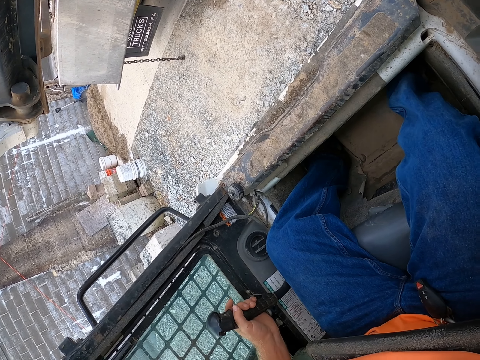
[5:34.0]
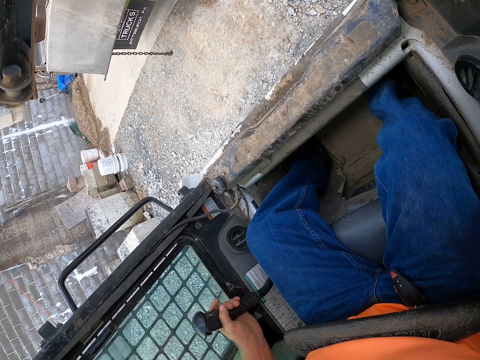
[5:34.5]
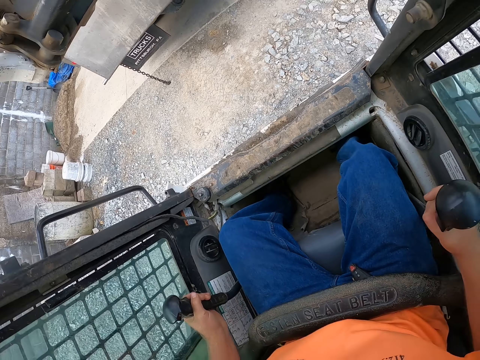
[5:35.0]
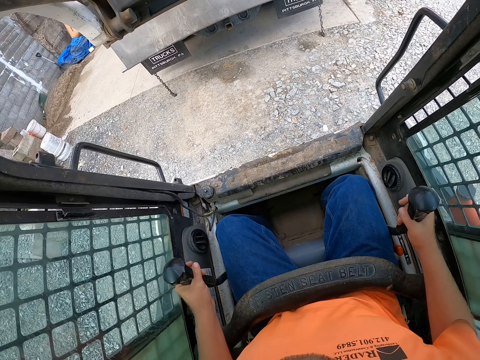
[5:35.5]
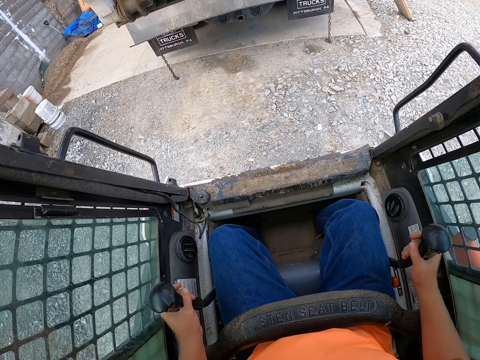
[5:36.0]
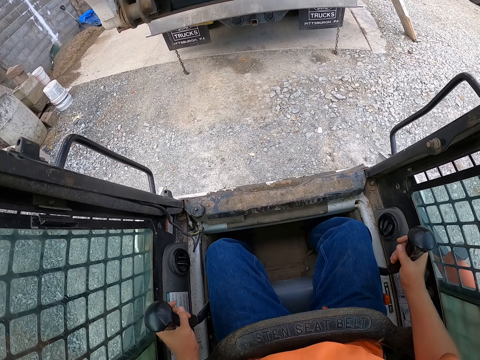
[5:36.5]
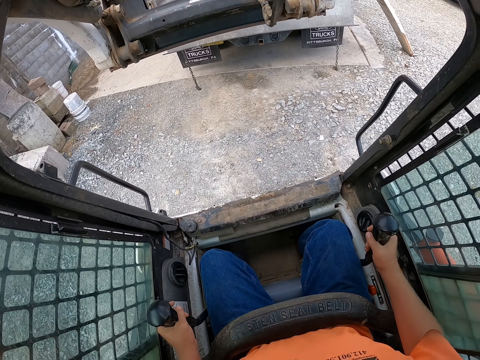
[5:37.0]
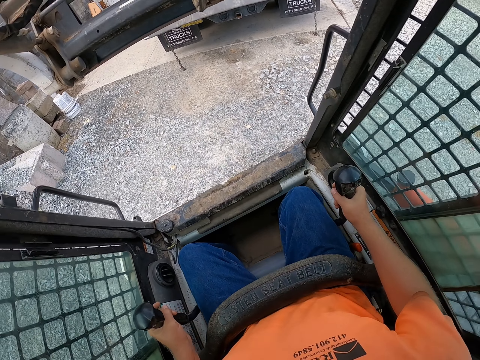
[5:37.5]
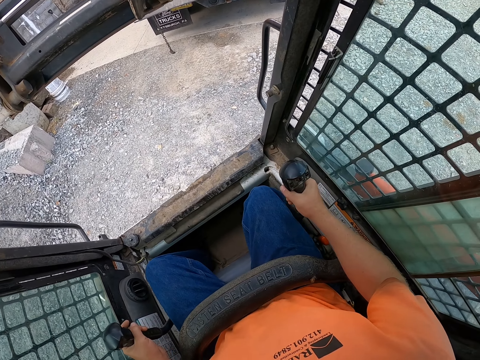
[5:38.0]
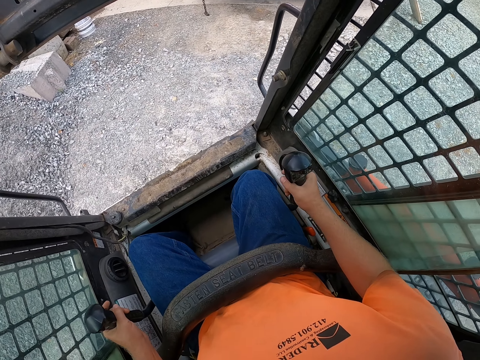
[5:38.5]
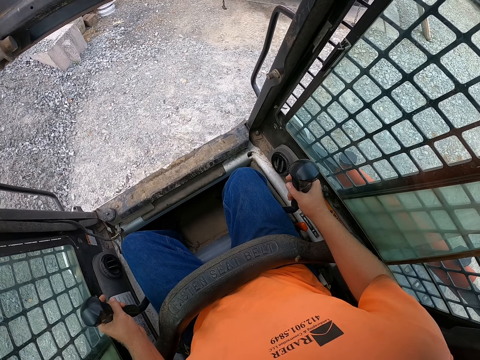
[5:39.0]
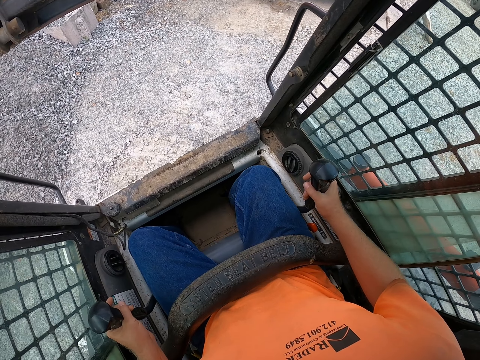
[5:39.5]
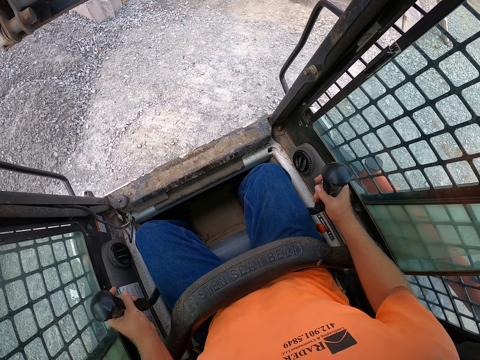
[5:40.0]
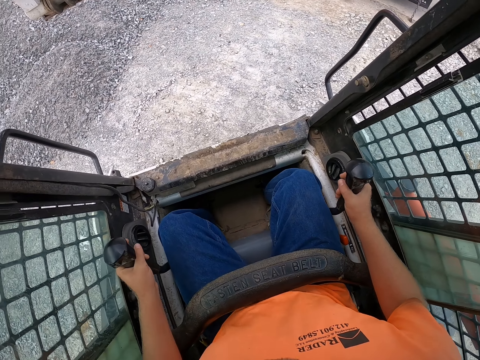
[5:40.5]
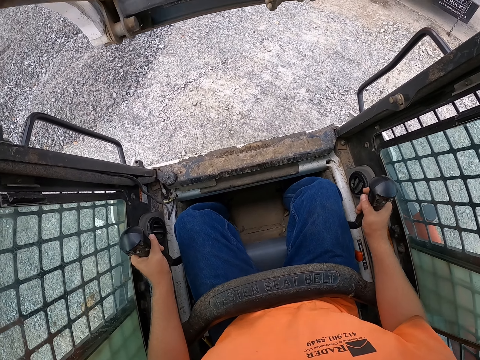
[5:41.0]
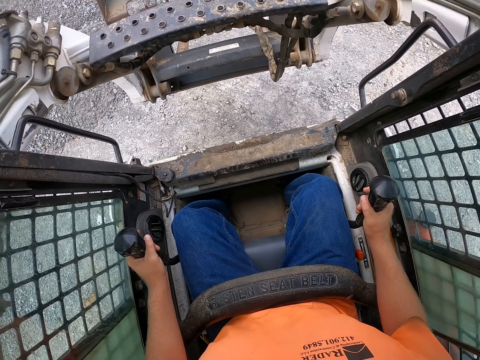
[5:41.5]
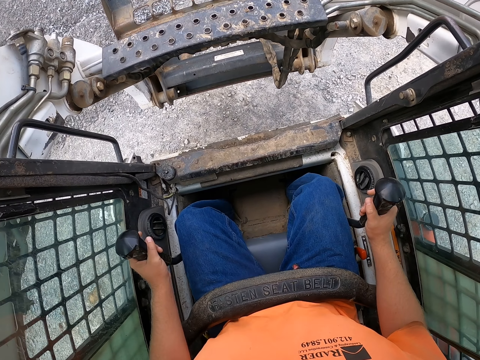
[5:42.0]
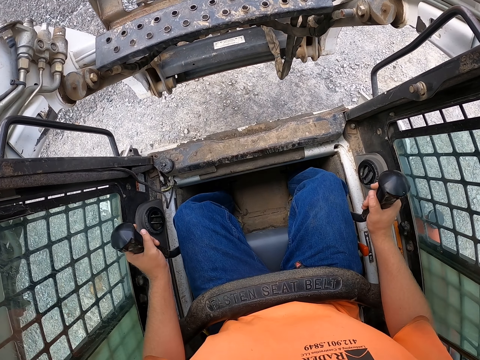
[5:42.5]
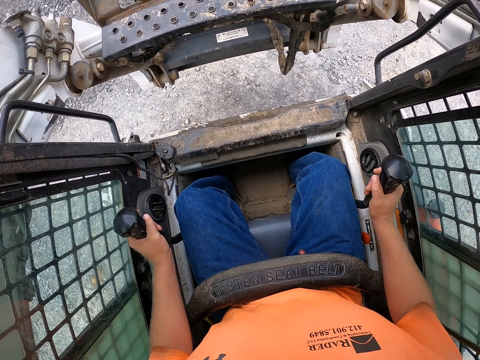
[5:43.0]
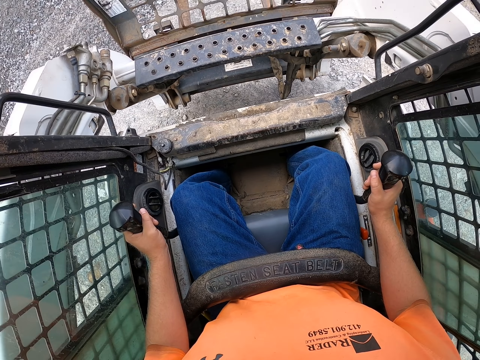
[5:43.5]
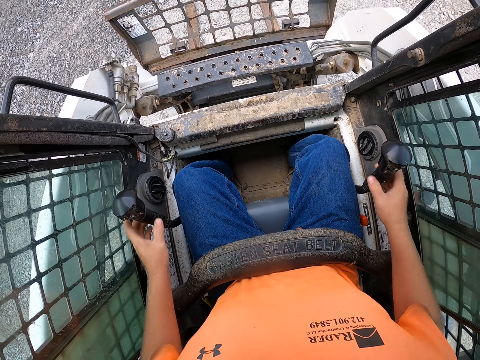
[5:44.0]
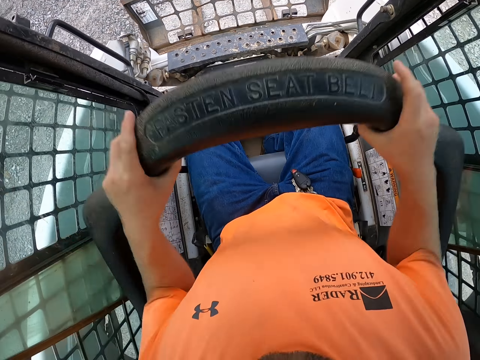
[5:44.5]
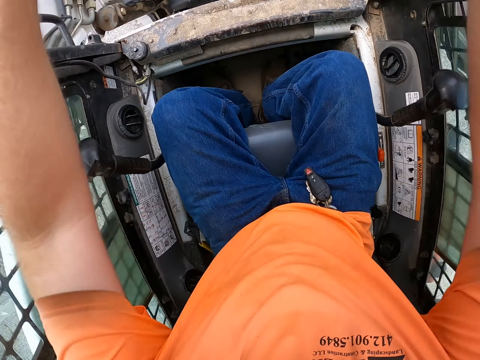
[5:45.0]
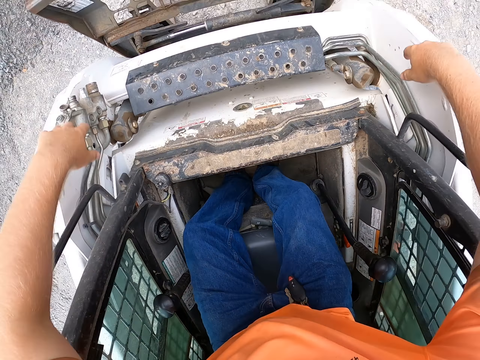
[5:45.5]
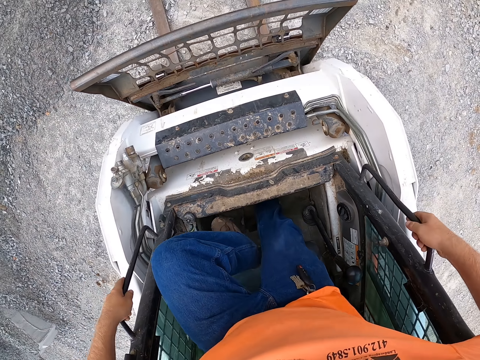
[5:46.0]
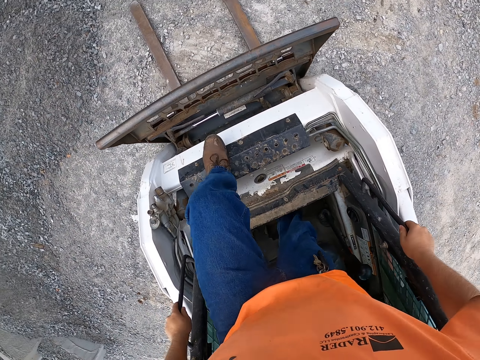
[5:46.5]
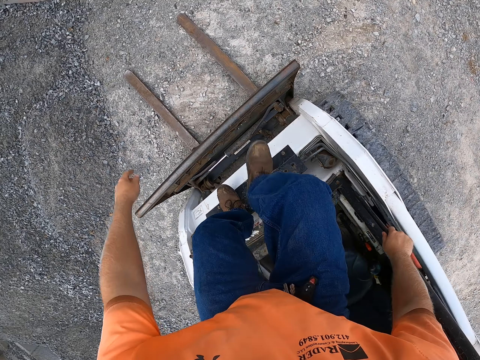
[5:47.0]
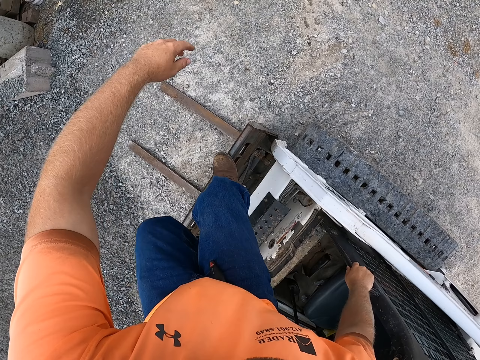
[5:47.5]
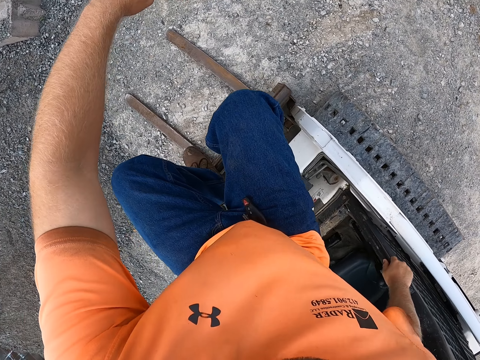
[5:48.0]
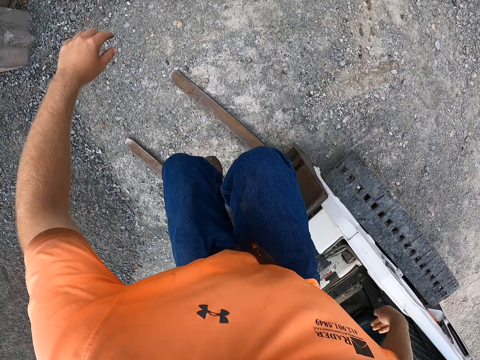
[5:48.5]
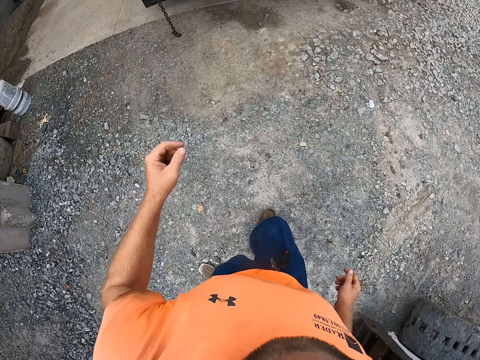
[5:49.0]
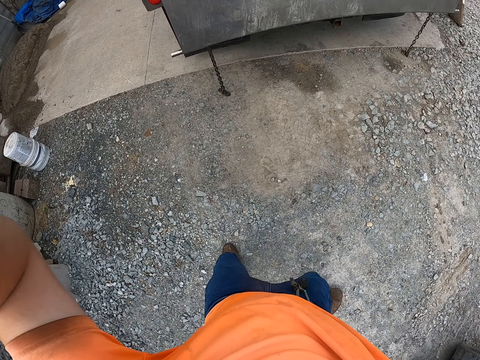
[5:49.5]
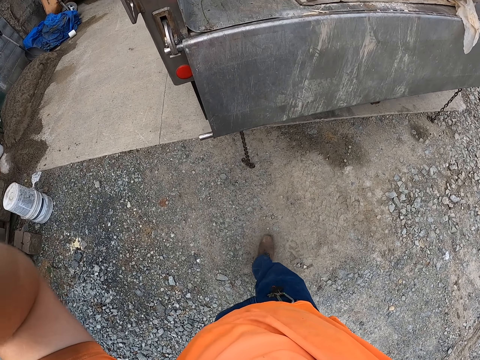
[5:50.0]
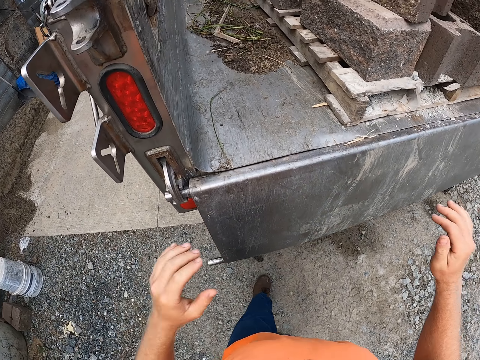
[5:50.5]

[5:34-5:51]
The camera wearer drives in reverse. He shifts a gear to bring the lift down. He lifts the seat belt. He removes the seat belt with both hands. He stands up from his seat. He holds two side bars on the forklift with both hands. He jumps off the grader. He walks towards the truck. He raises his hands up.

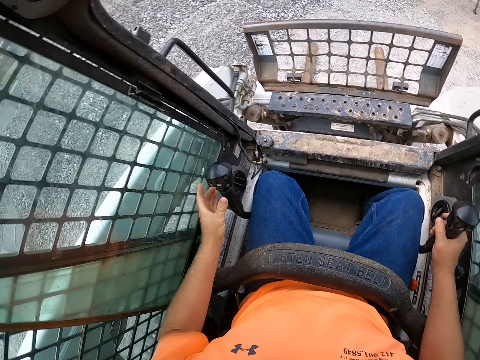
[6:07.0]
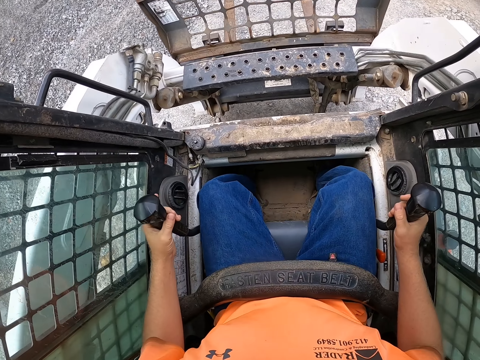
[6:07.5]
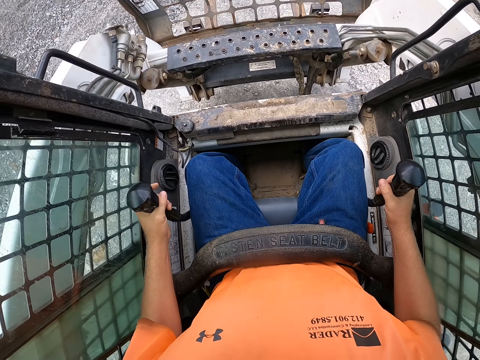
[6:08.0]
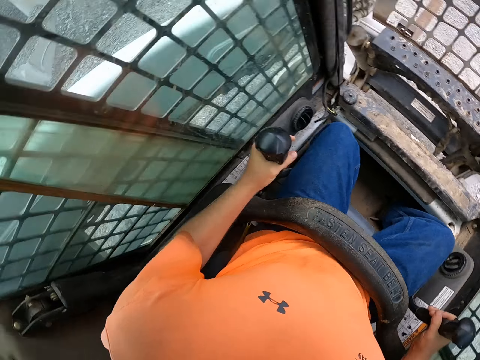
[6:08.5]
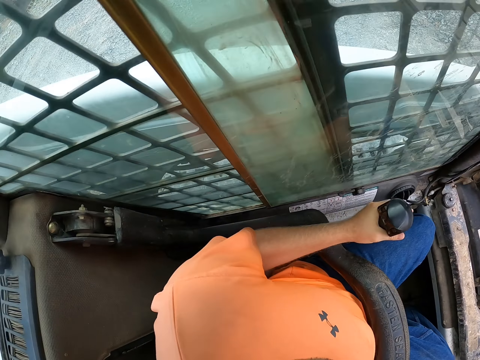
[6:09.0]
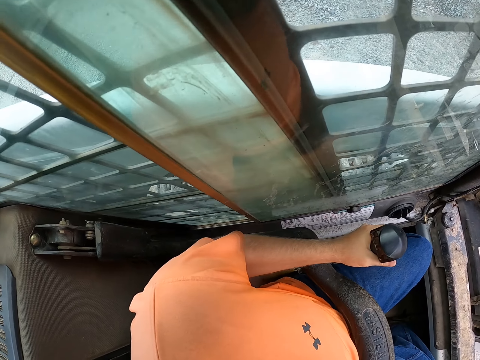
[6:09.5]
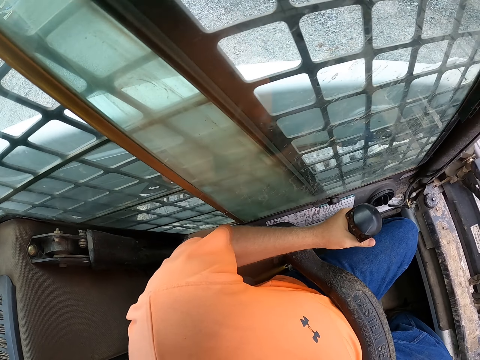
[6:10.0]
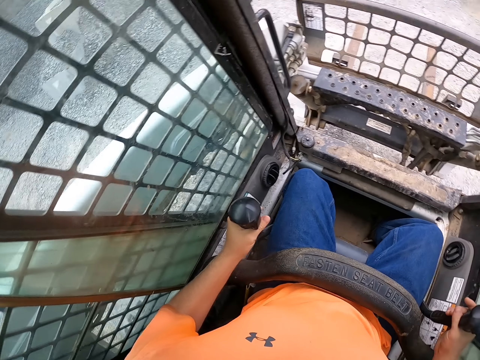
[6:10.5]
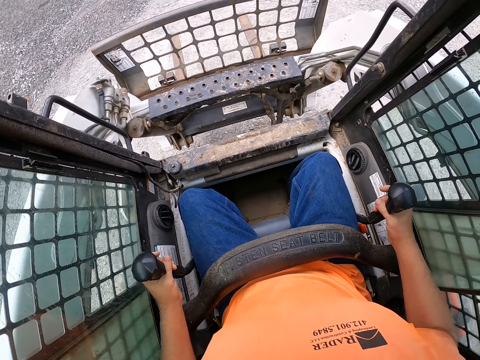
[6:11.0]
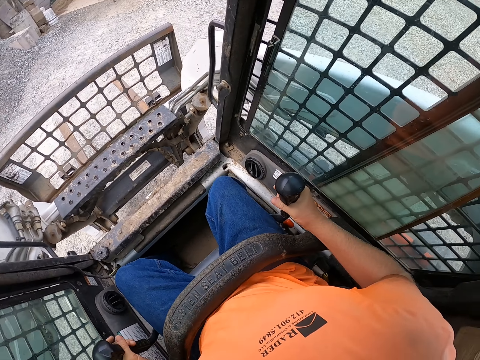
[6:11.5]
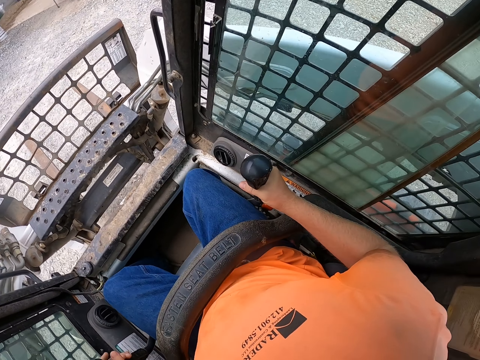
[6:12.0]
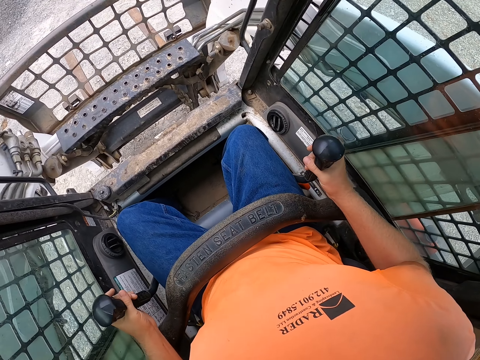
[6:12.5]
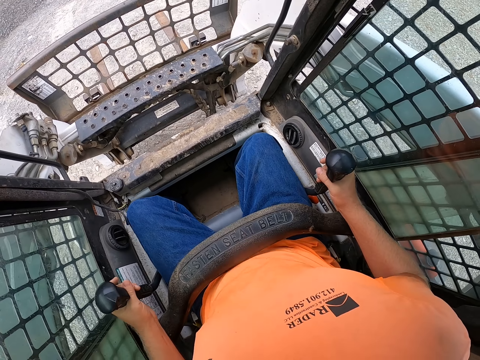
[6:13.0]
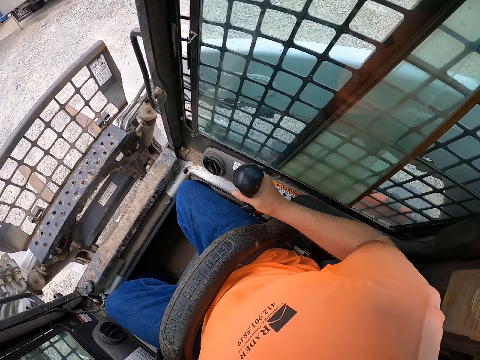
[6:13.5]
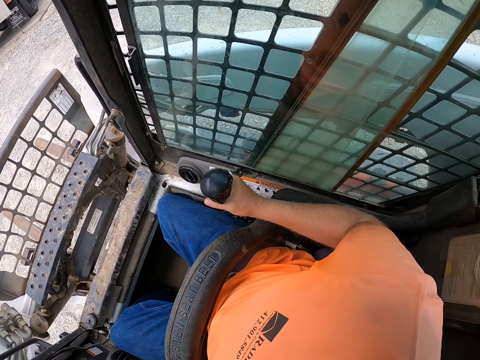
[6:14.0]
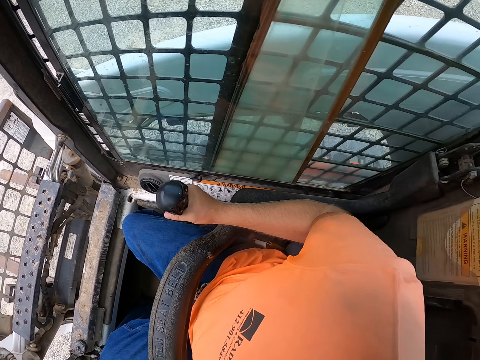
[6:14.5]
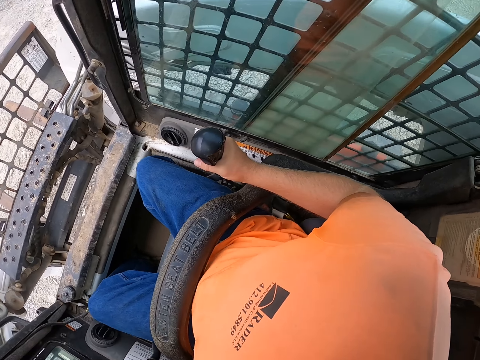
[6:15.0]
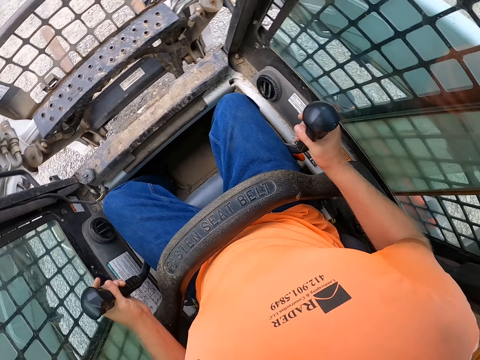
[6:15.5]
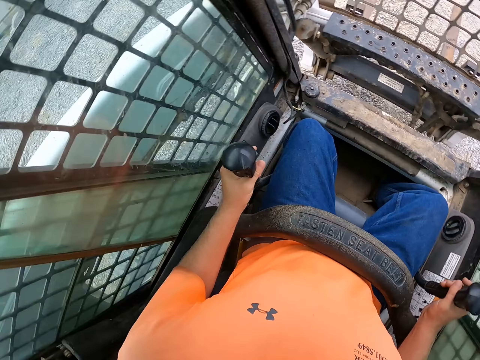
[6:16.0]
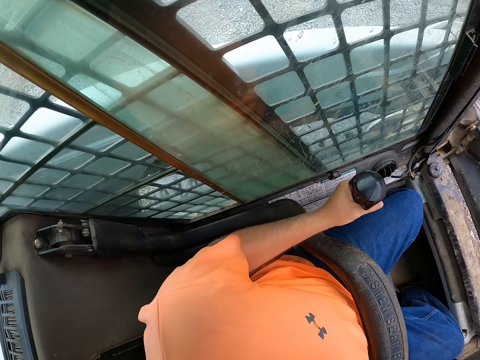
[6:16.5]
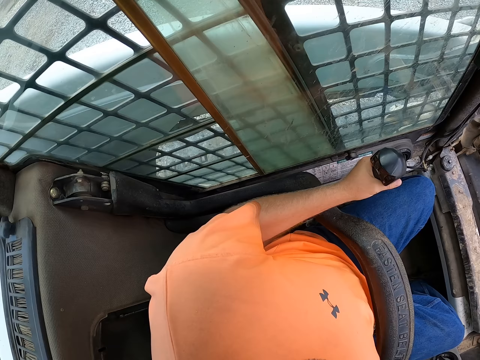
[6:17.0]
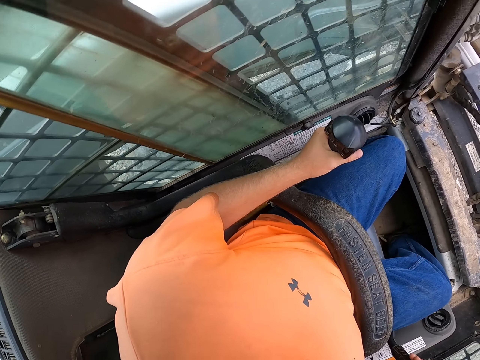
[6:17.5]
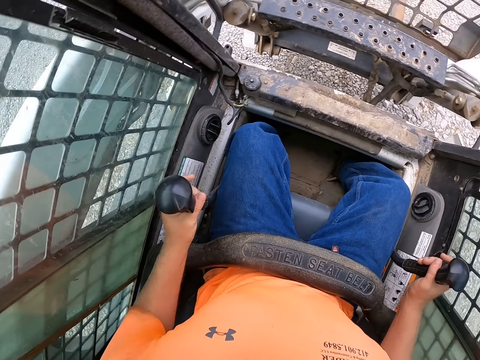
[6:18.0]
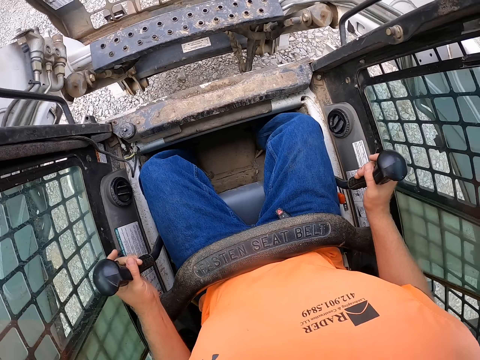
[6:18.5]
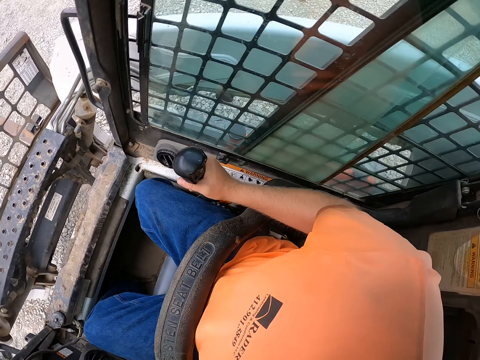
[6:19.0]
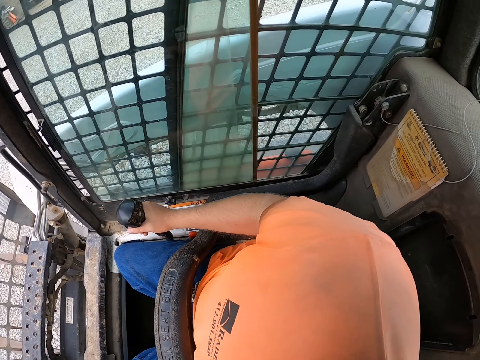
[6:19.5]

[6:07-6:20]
The camera wearer drives the forklift with both hands. They shift the gear levers with both hands. They look around. They drive in reverse.
